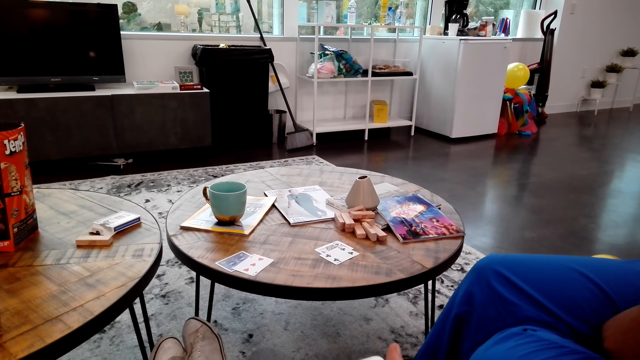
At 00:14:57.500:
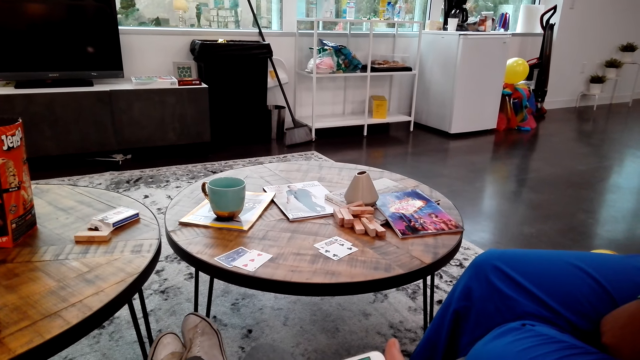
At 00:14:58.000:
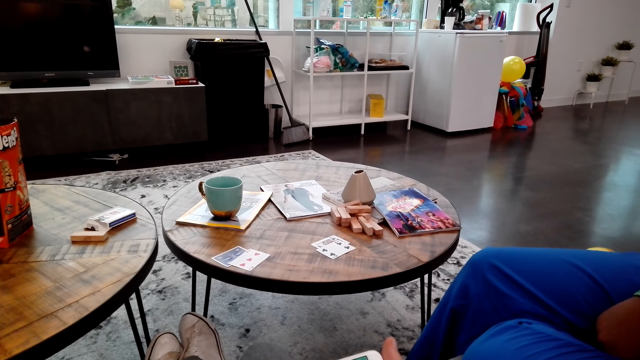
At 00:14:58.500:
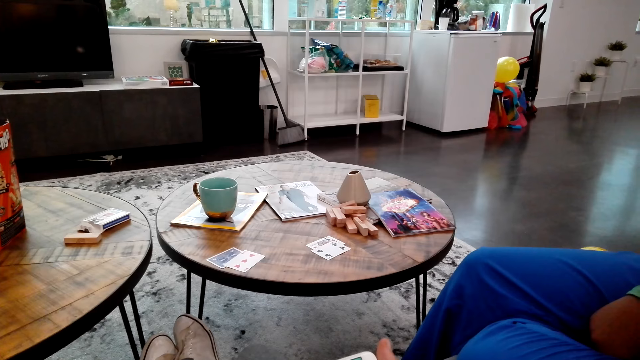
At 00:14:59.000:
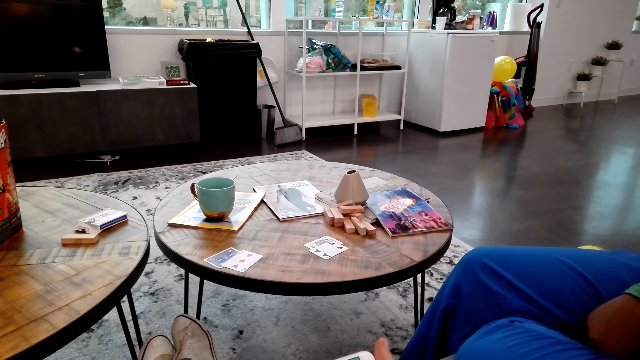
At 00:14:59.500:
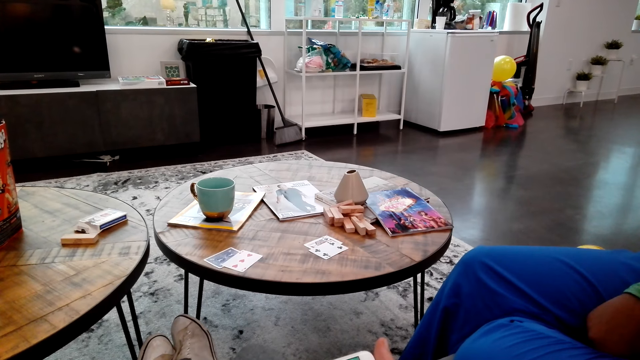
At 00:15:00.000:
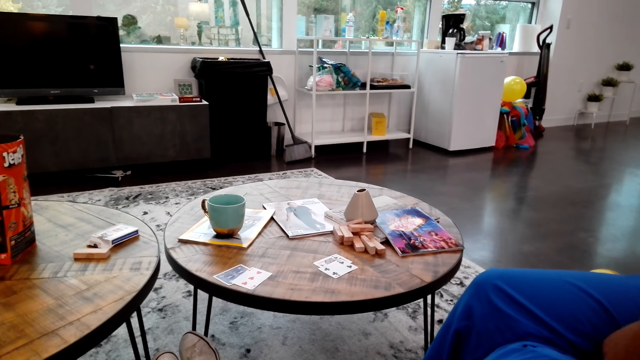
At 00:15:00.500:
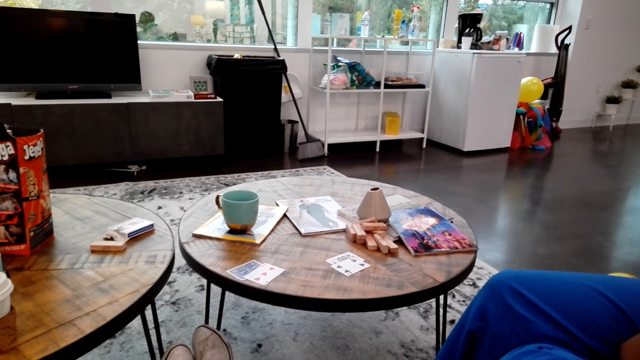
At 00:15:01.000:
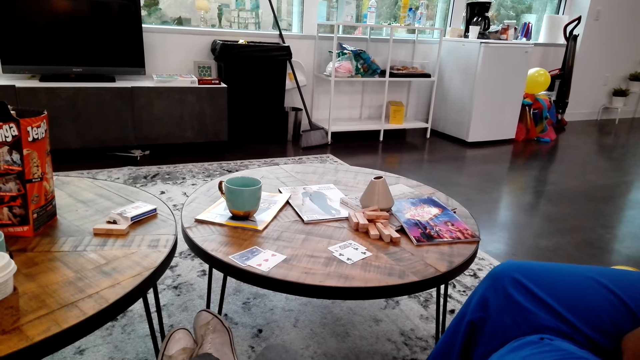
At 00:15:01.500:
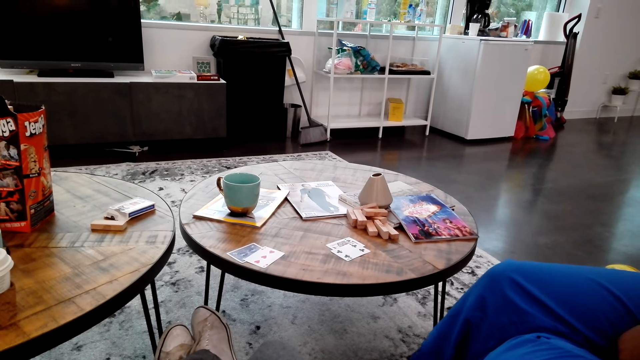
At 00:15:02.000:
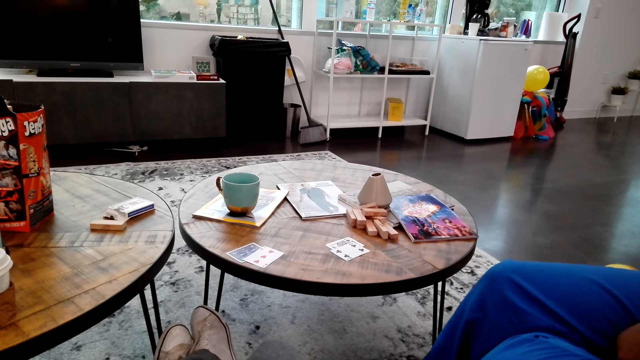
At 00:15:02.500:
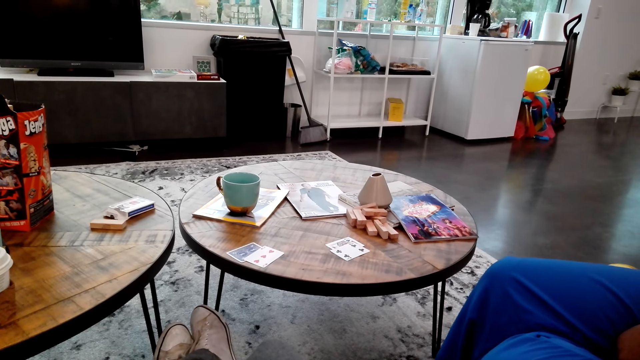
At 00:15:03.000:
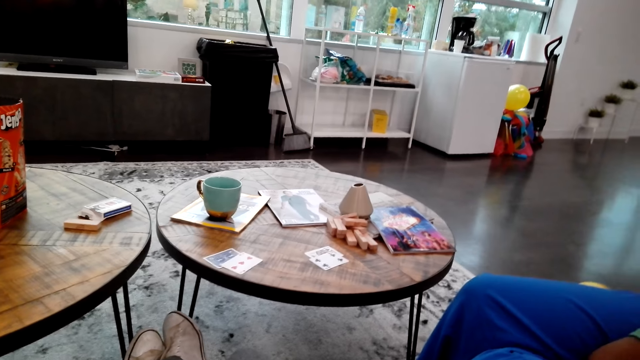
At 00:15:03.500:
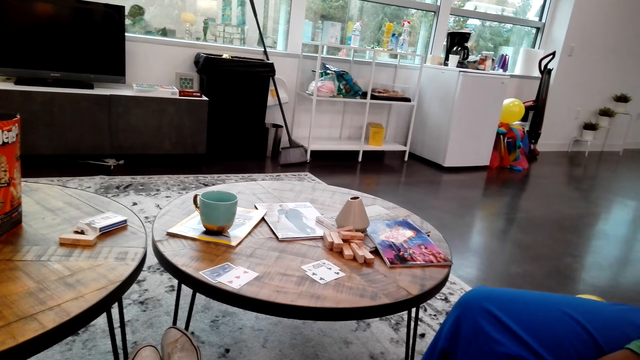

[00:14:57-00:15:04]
A woman speaks to the camera wearer.

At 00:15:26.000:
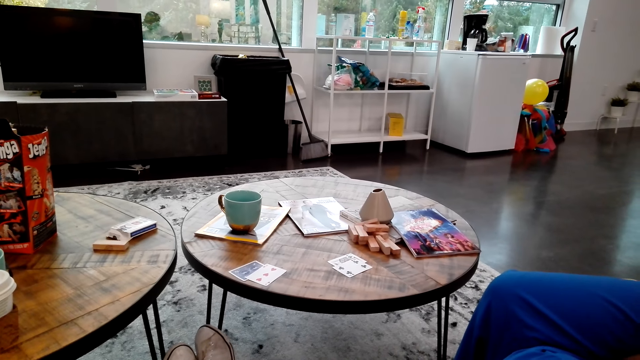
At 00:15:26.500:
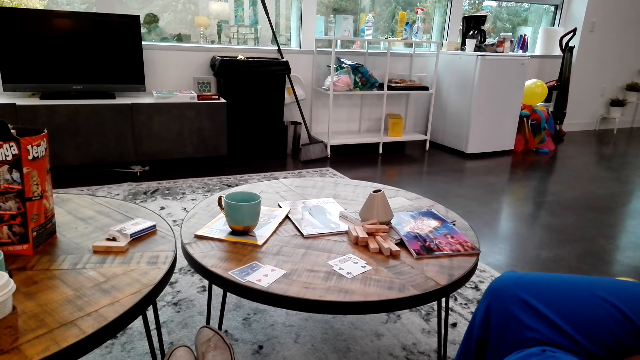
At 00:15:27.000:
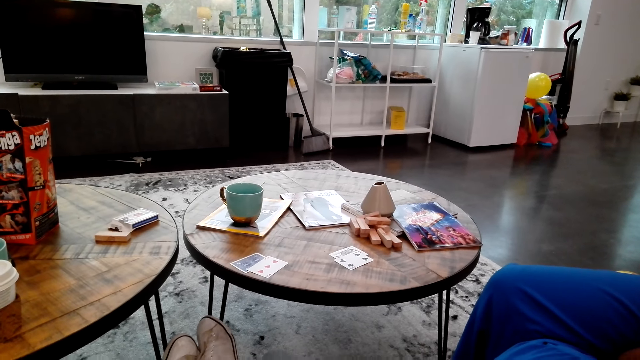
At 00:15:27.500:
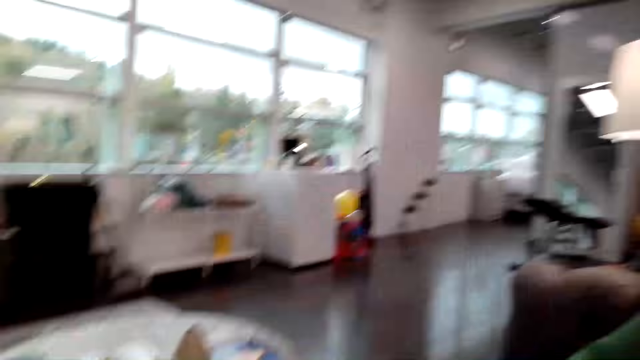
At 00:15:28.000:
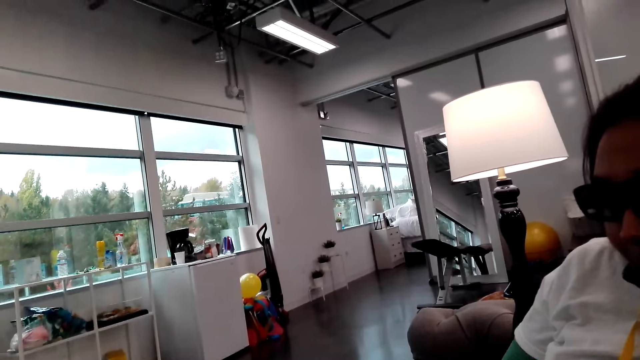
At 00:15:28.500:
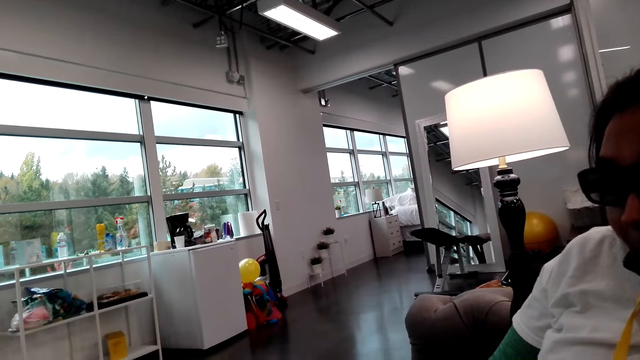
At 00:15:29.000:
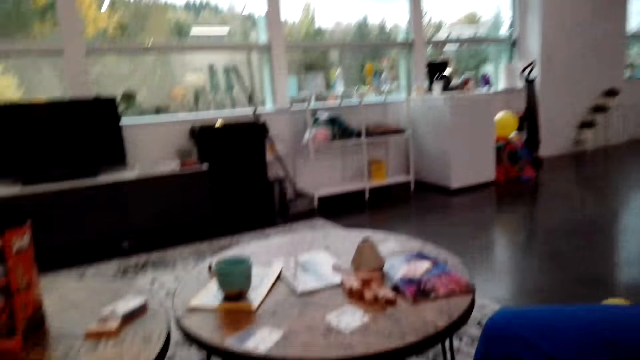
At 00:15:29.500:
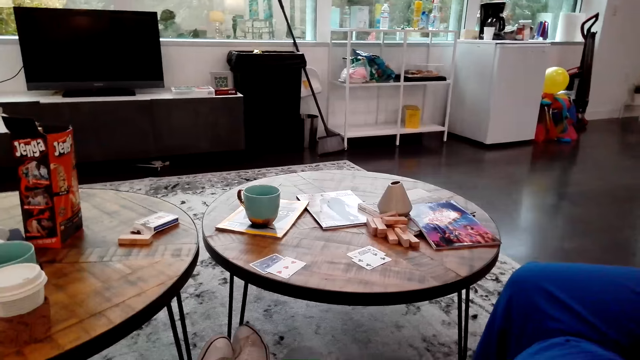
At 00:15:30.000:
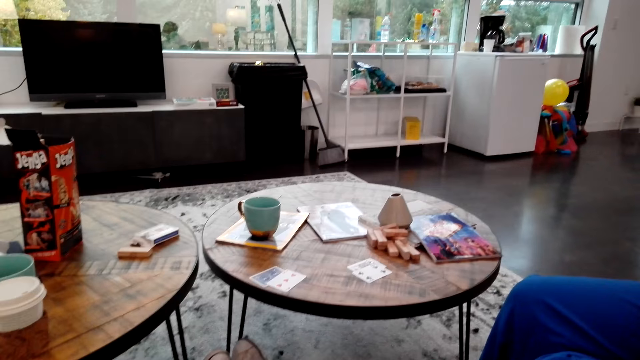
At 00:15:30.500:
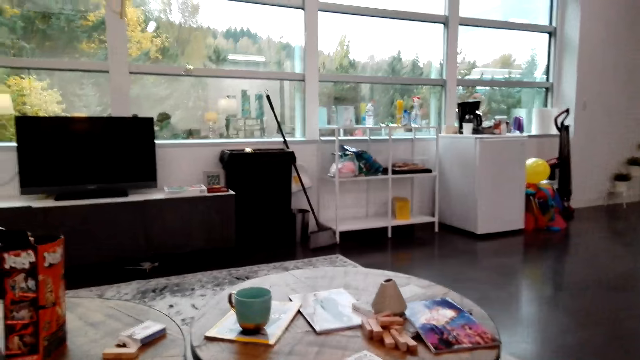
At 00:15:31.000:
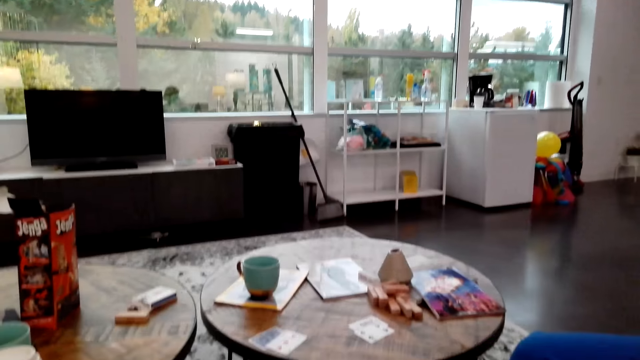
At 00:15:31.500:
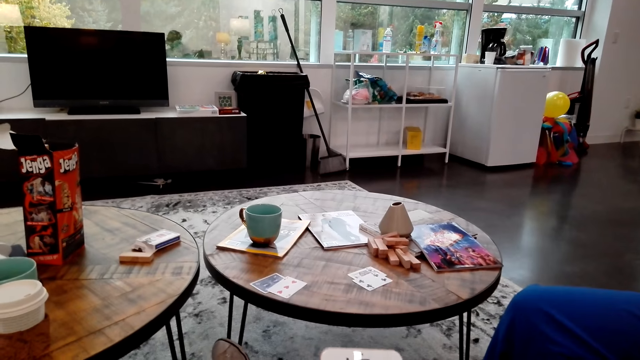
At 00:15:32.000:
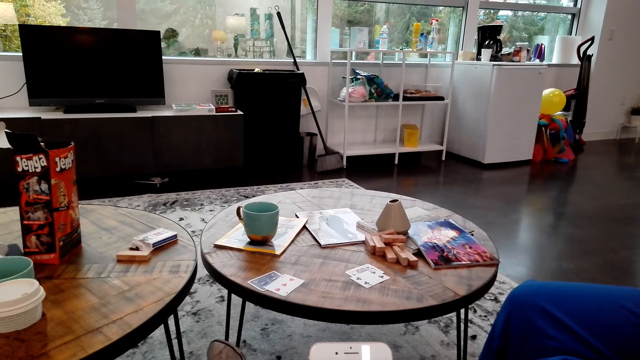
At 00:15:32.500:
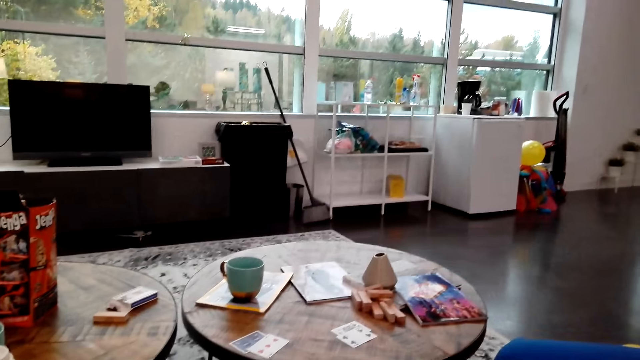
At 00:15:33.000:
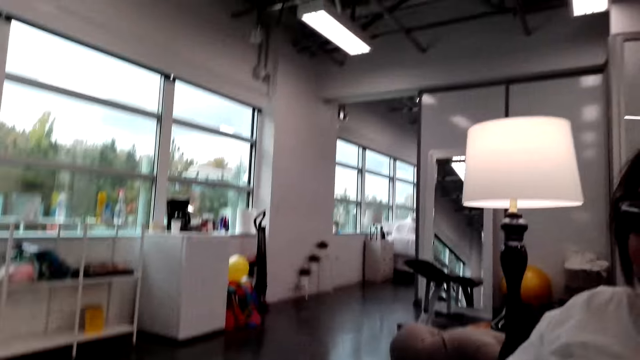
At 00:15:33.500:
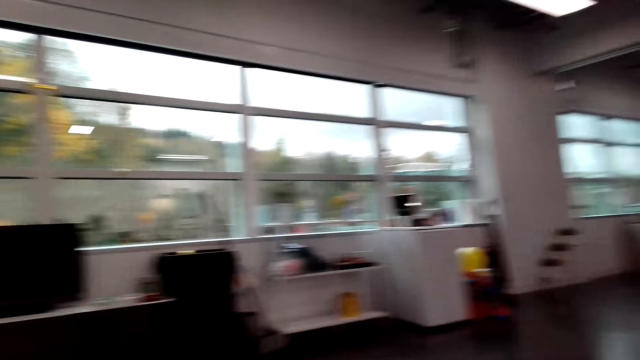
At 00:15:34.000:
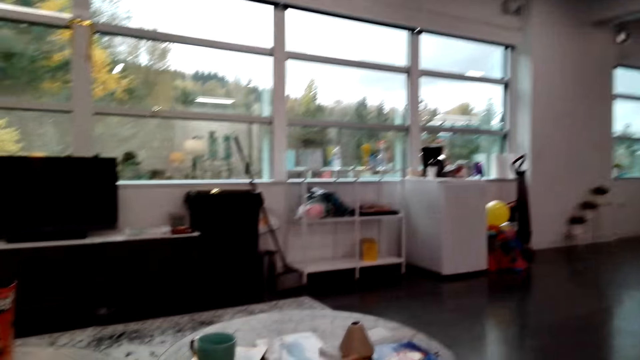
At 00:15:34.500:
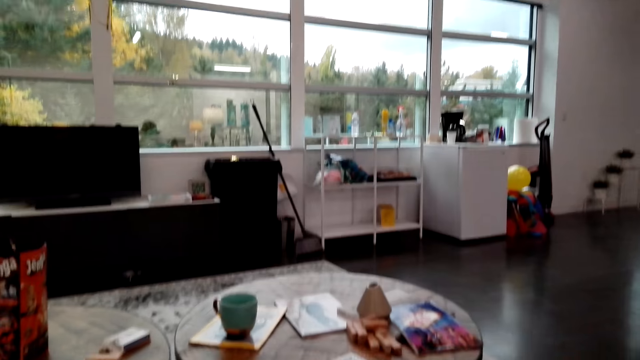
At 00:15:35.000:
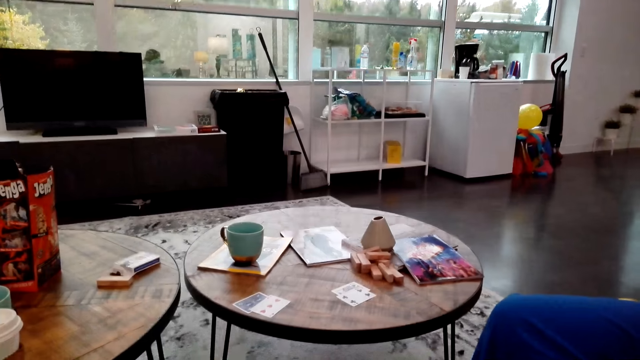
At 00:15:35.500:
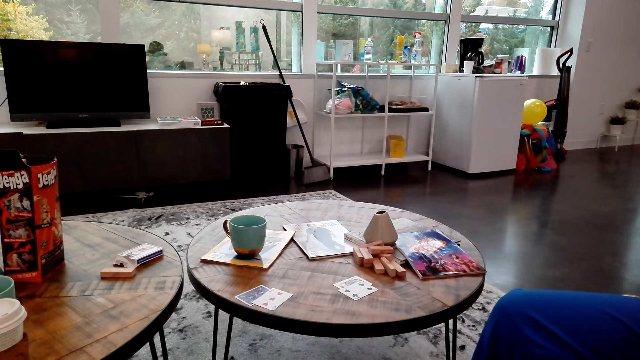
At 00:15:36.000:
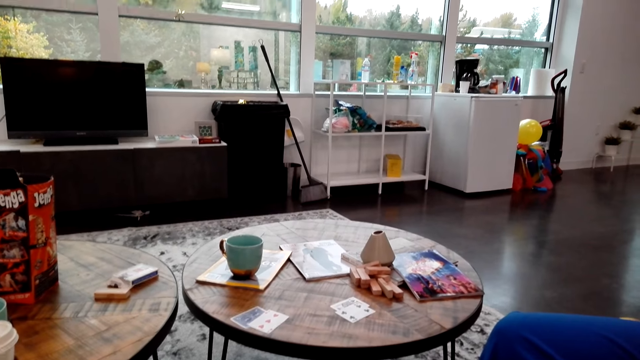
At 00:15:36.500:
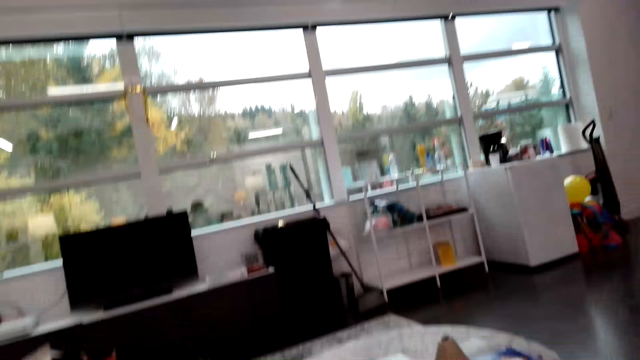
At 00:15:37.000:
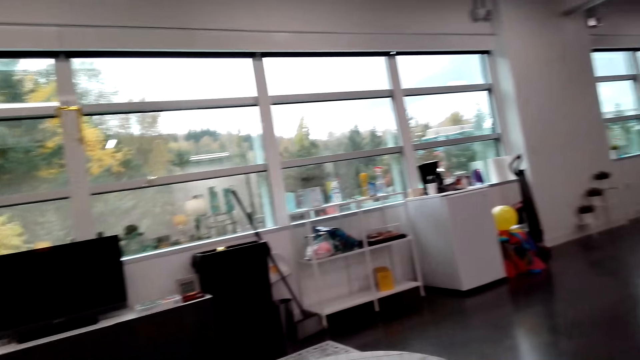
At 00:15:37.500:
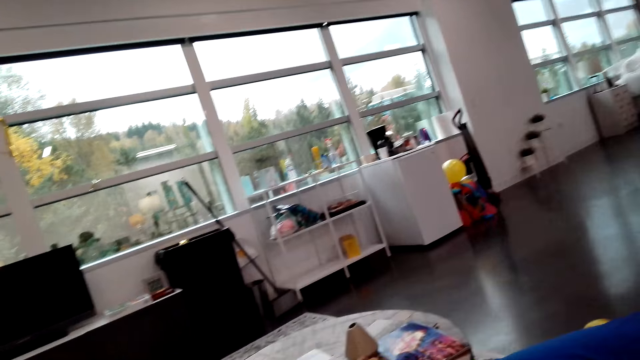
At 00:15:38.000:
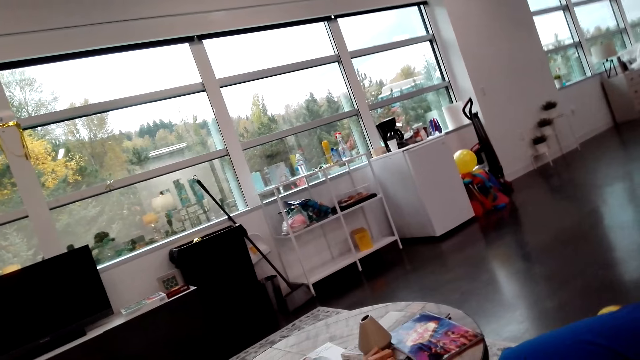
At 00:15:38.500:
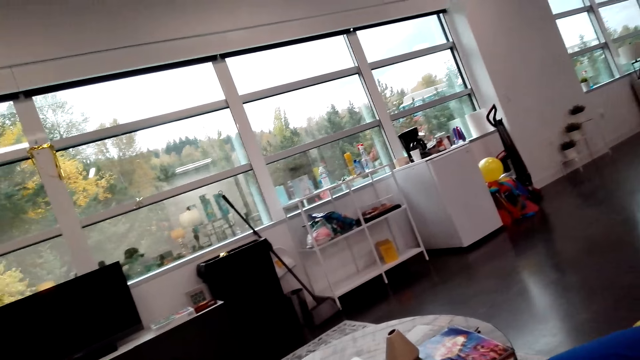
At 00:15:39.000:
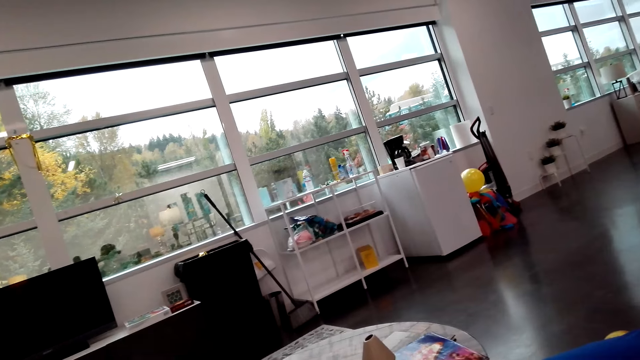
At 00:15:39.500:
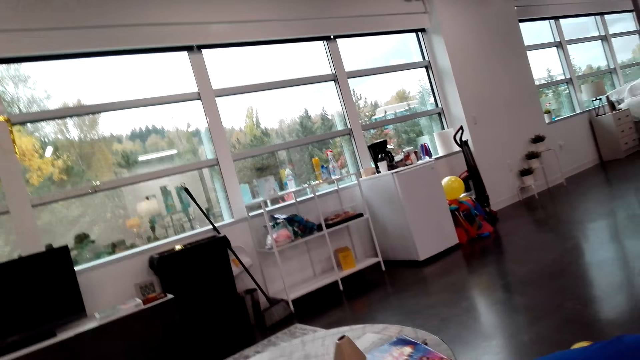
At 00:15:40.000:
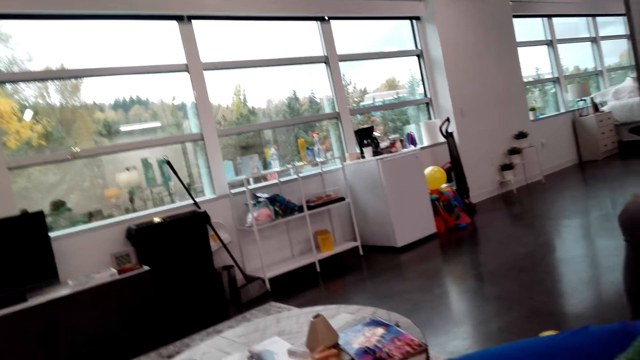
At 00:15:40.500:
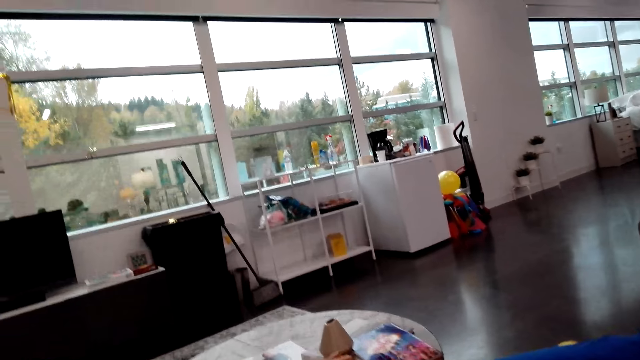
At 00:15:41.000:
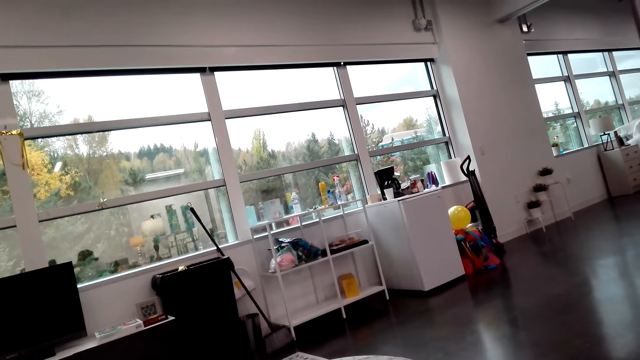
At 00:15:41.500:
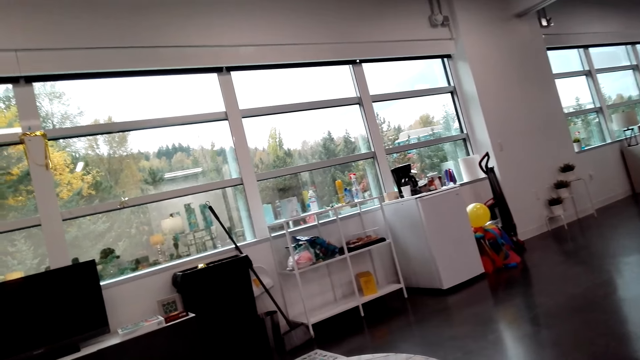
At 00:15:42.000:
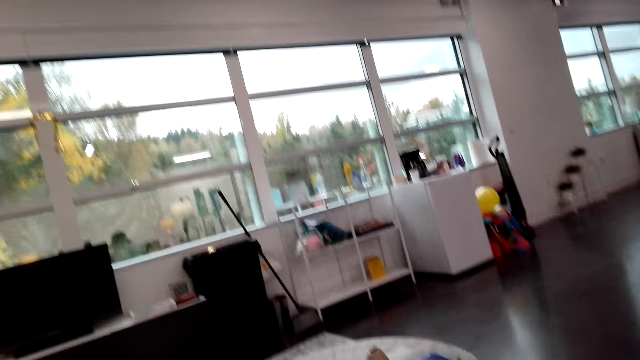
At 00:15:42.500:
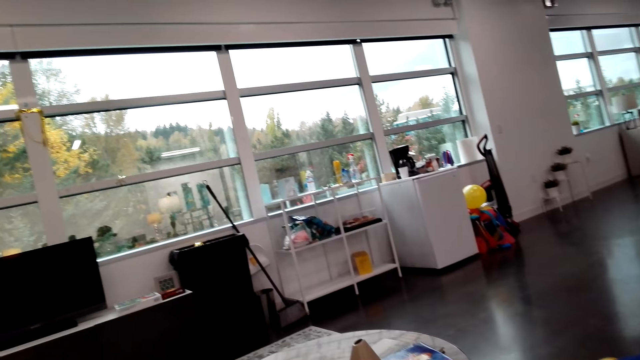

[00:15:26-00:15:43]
The camera wearer looks at a woman. They look around. They speak to the woman. They look around.
